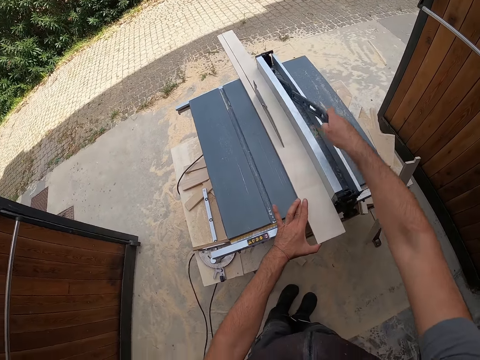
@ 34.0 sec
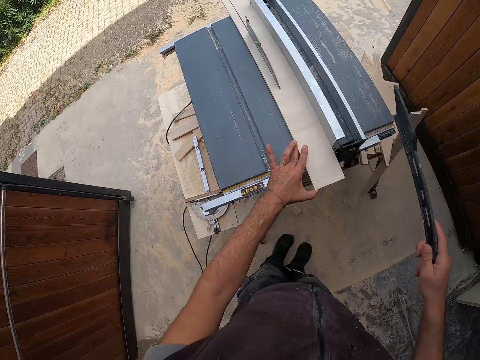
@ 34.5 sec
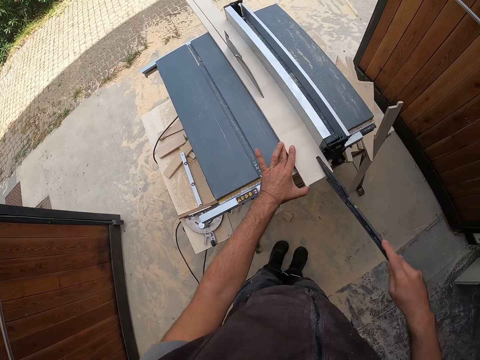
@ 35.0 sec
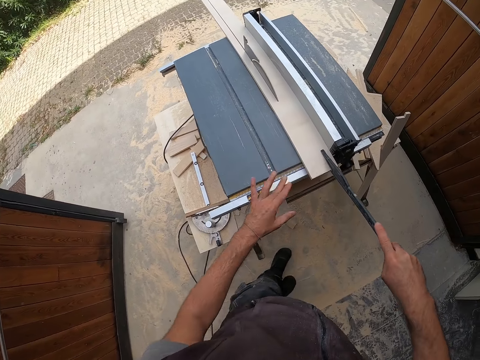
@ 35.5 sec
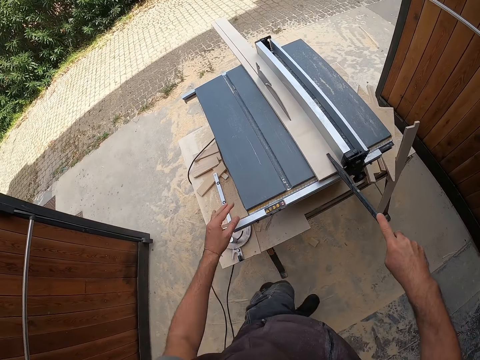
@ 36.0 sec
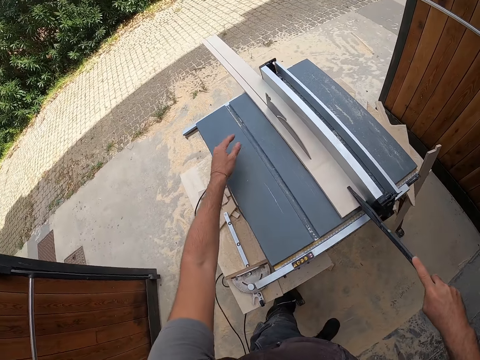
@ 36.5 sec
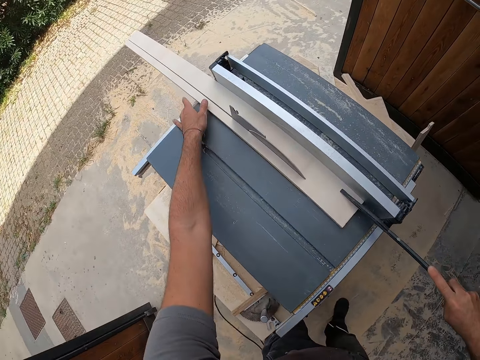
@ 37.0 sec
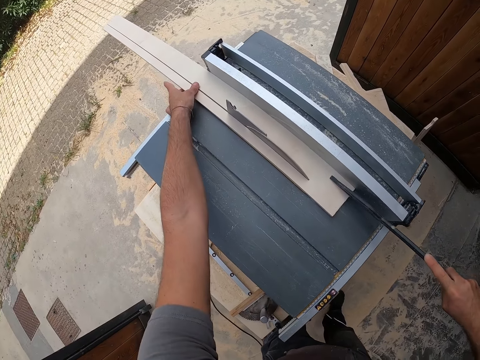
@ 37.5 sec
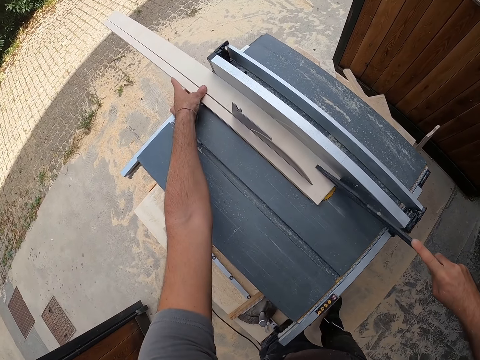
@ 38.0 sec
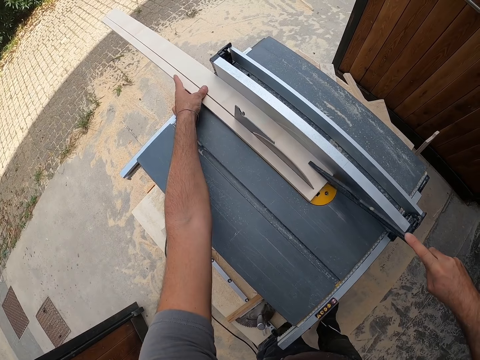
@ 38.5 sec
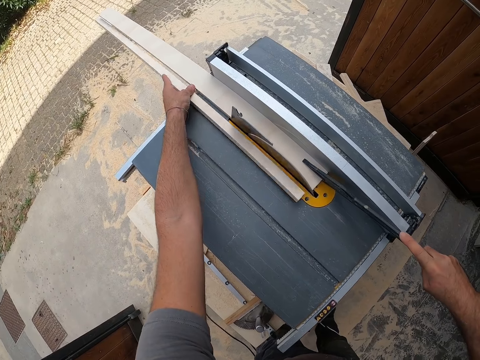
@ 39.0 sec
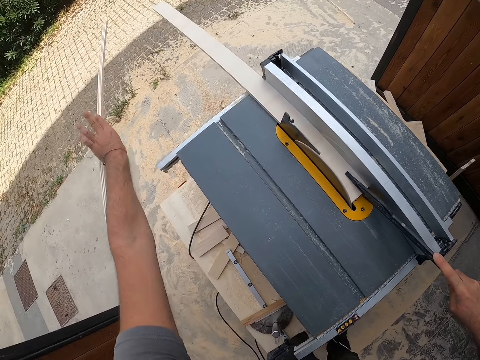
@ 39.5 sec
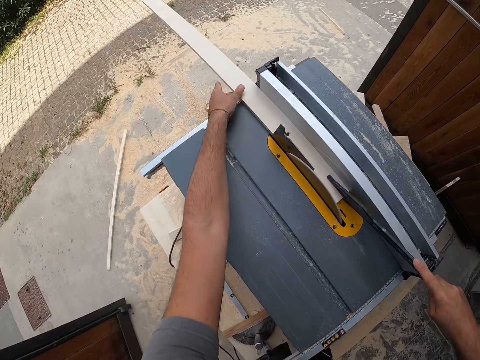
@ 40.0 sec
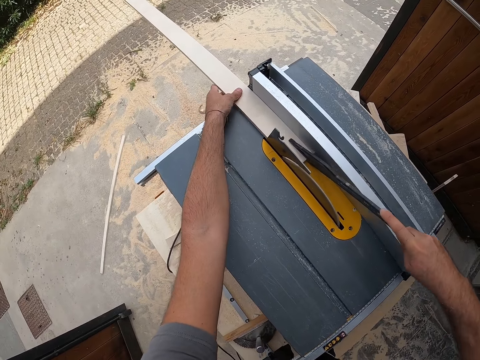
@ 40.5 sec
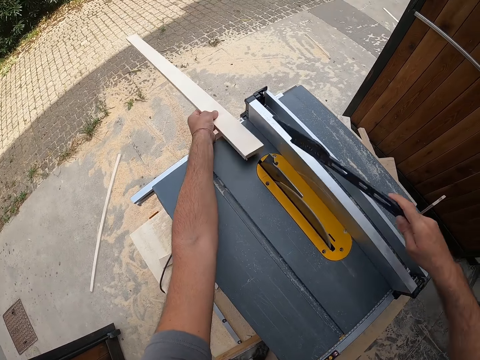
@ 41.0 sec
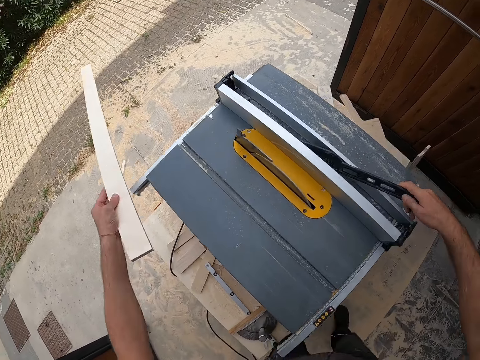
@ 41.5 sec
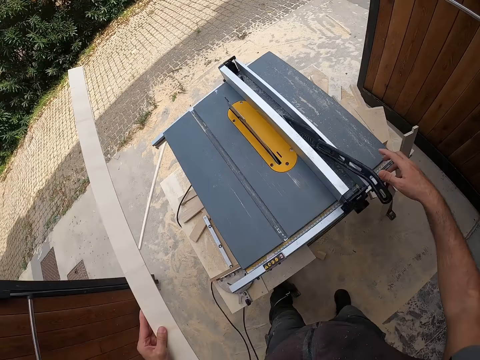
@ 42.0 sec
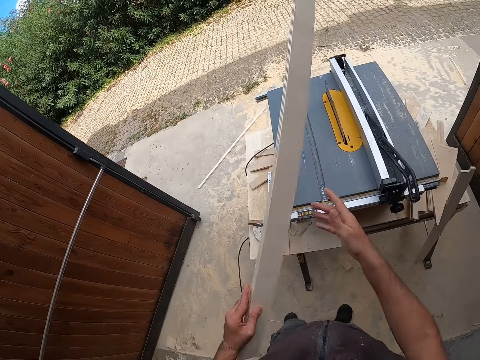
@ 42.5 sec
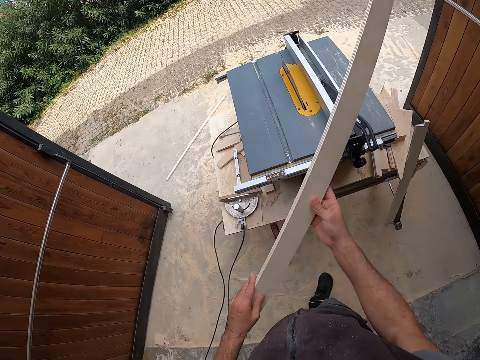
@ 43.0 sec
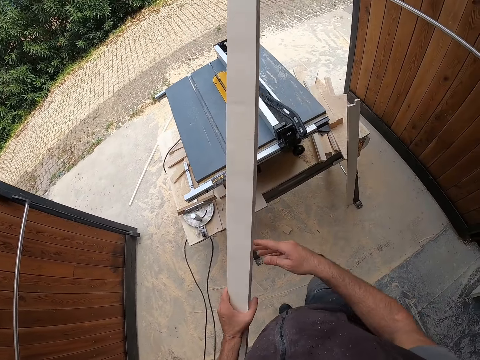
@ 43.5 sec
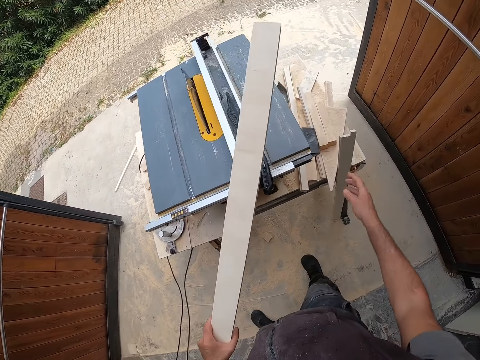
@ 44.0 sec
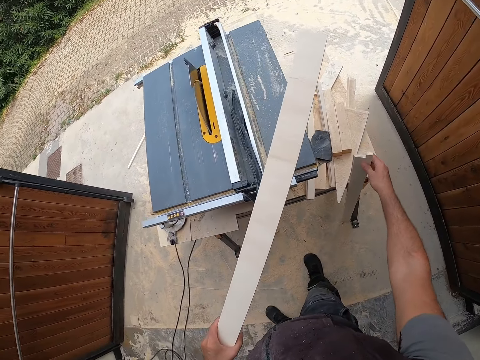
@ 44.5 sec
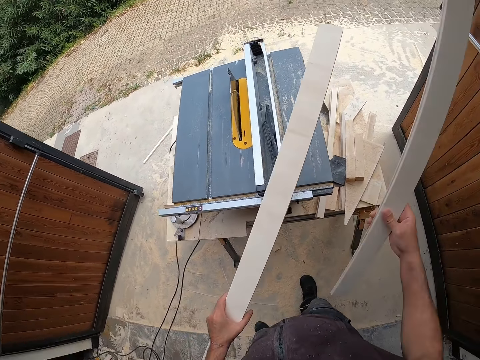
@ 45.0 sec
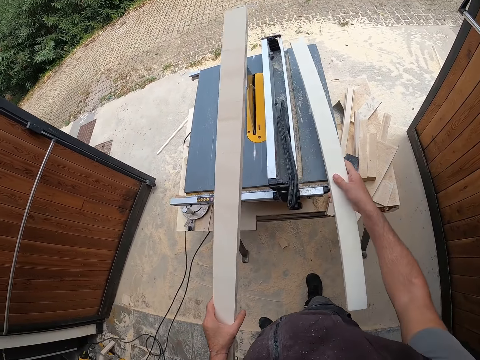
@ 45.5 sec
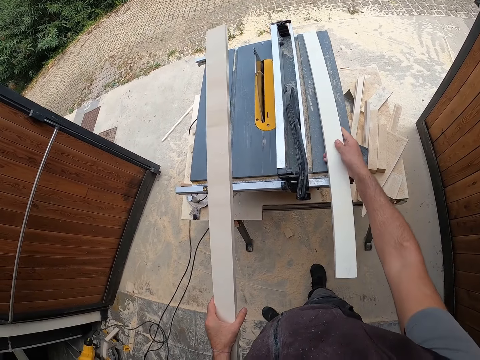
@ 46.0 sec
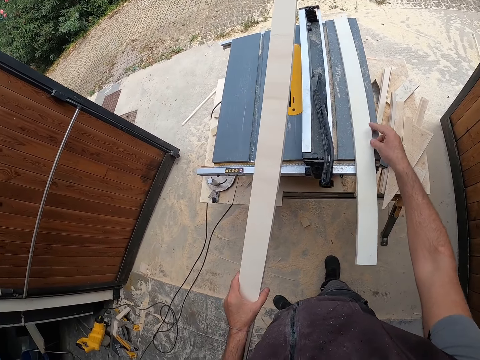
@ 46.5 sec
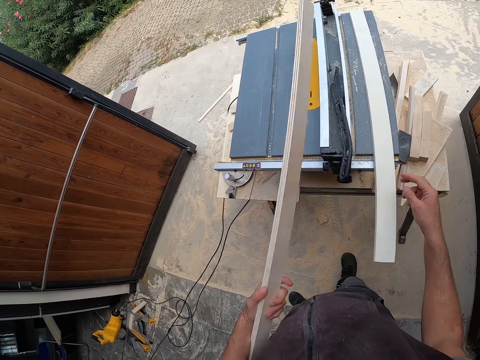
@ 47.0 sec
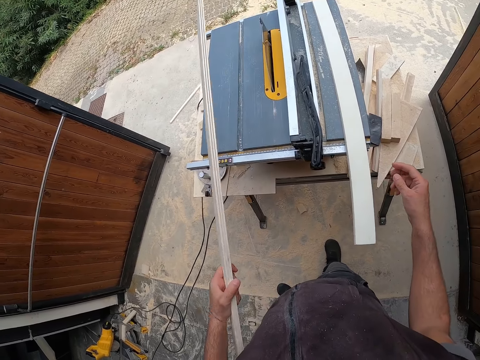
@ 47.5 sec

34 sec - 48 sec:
The camera wearer picks up a blade guard from a rip fence with his right hand. He pushes the piece of wood on the table saw with the blade guard in his right hand. He holds the wood with the left hand. He throws the piece of wood on the floor with his left hand. He holds the wood with the left hand. He picks up the piece of wood on the table top with his left hand and drops the blade guard in the rip fence with his right hand. He holds the saw with the right hand. He holds the piece of wood in his left hand with both hands. He picks up the piece of wood on the floor with his right hand. He places the piece of wood on the table top with his right hand.

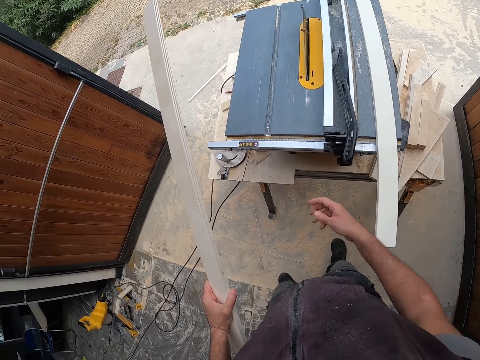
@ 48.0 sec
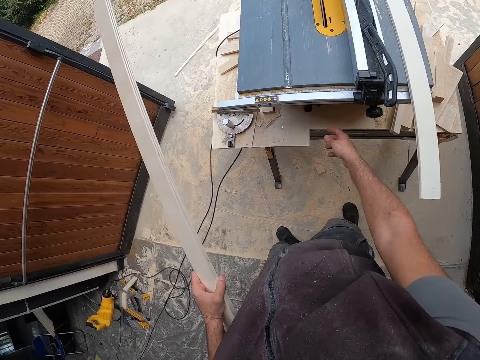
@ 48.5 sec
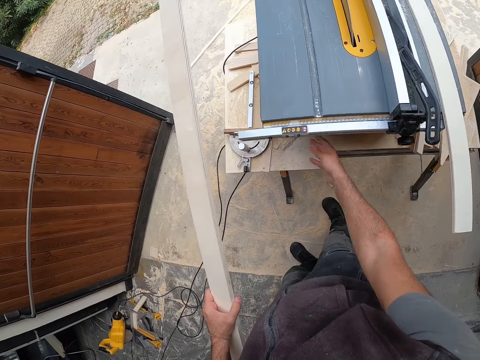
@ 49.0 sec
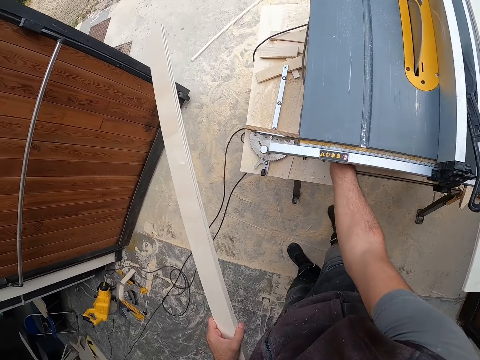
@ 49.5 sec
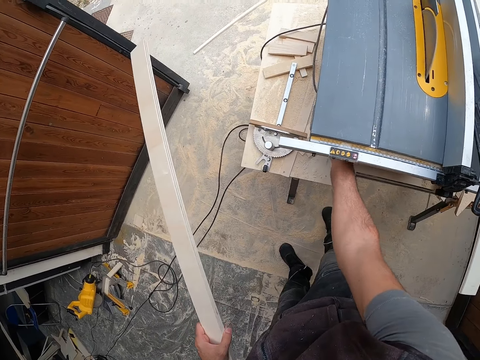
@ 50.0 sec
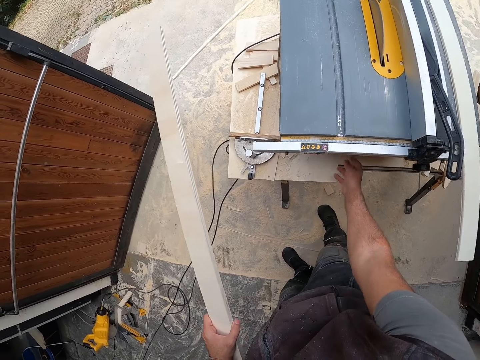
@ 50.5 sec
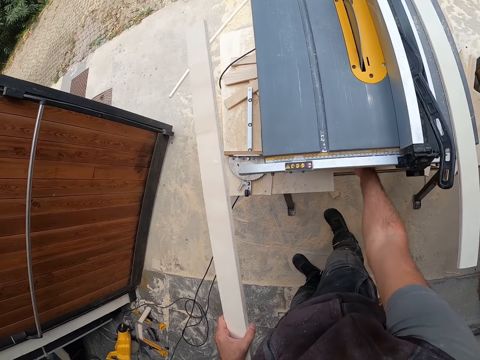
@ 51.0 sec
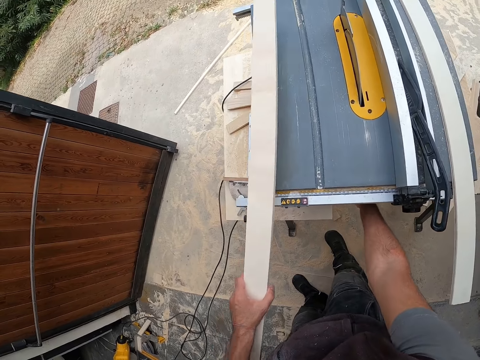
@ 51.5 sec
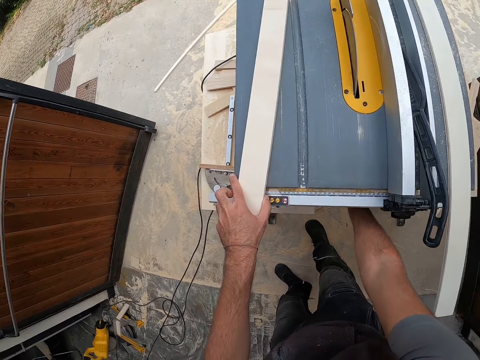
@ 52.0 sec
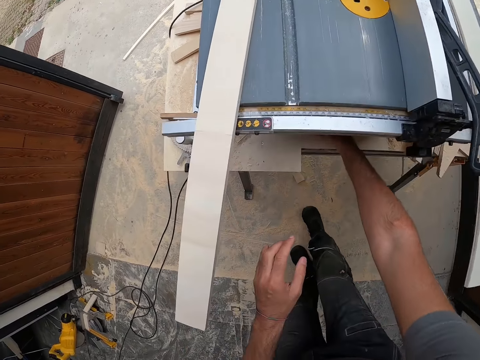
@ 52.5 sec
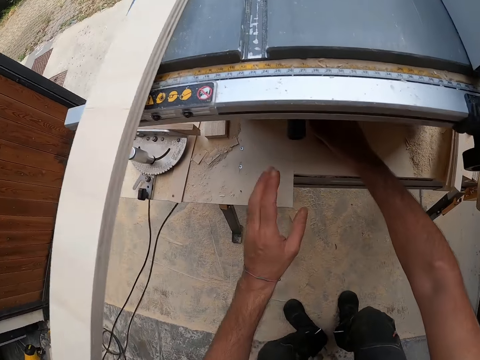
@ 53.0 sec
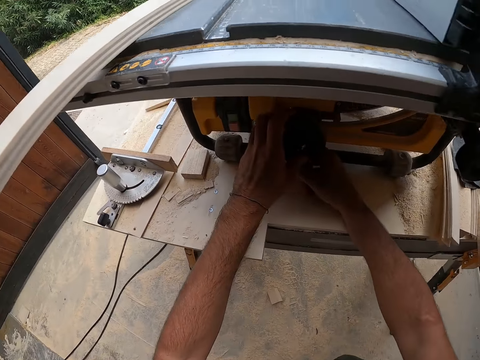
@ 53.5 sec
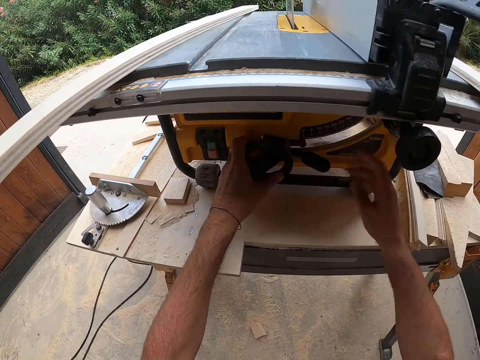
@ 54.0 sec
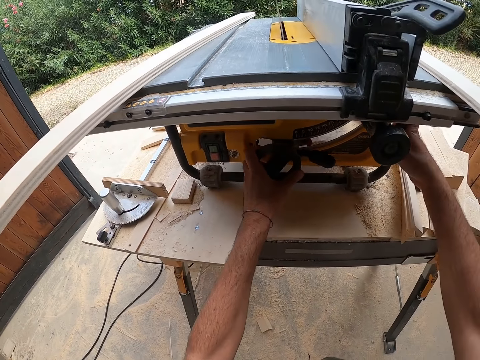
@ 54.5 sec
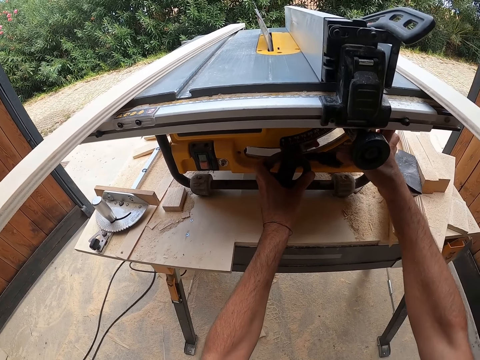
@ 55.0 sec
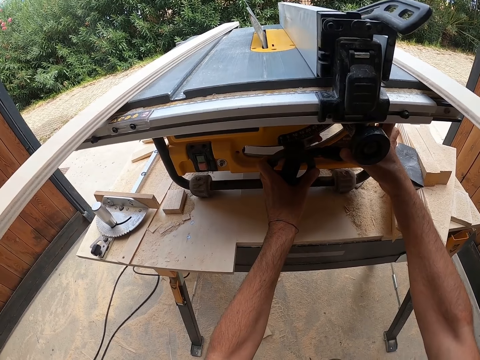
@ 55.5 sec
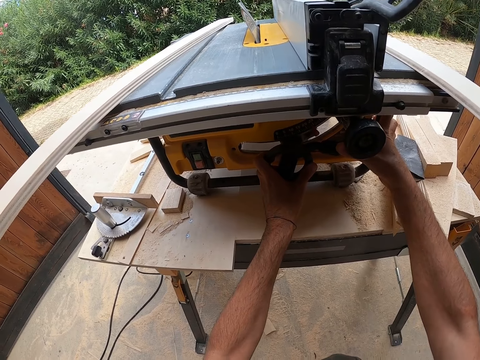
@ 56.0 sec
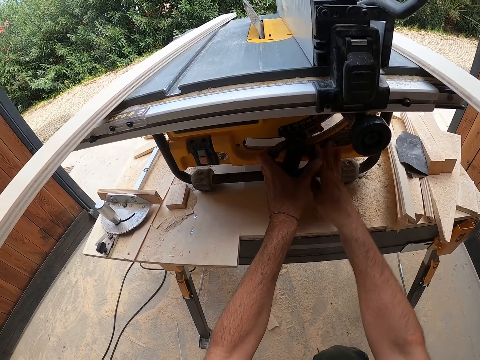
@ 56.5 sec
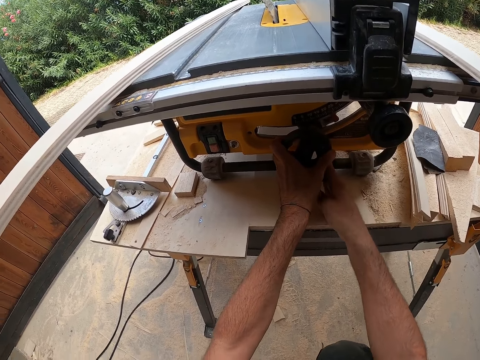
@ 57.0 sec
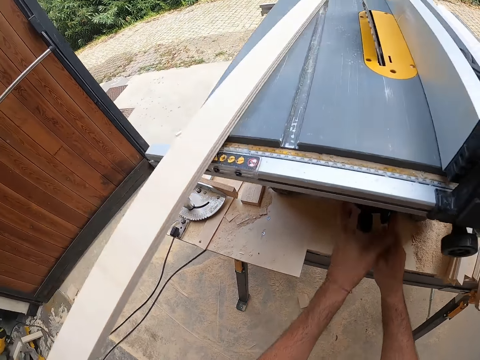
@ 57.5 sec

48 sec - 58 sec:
The camera wearer stares at the wood. He touches the blade height adjustment. He switches on the table saw with his right hand. He places the piece of wood on the table top with his left hand. He moves the blade tilt gauge with his left hand. He tightens the blade tilt handle with his right hand.

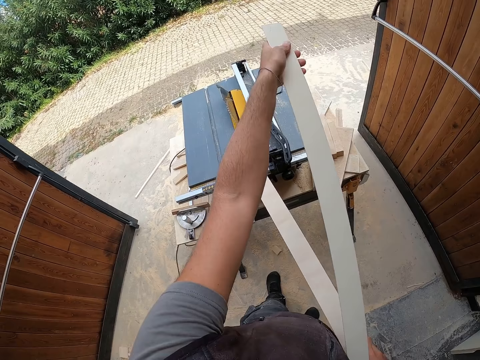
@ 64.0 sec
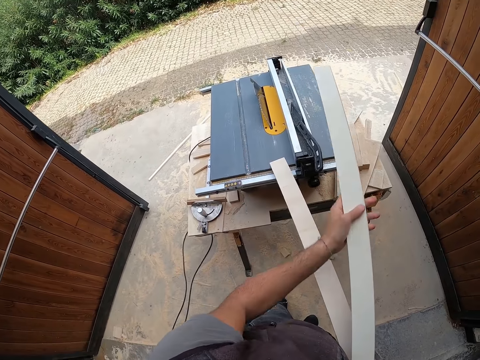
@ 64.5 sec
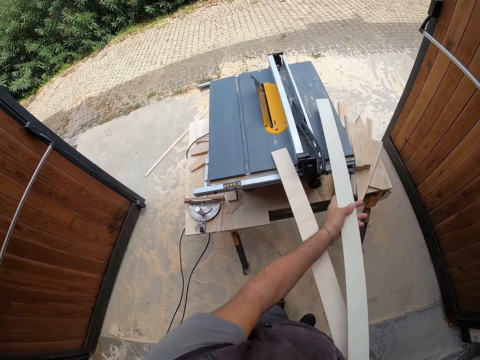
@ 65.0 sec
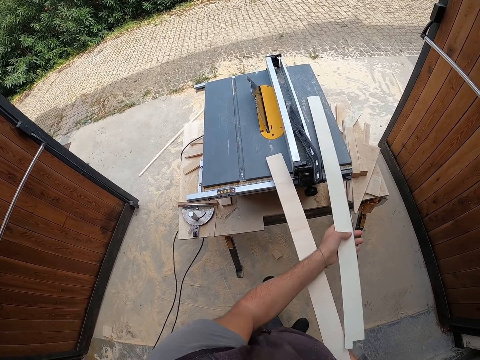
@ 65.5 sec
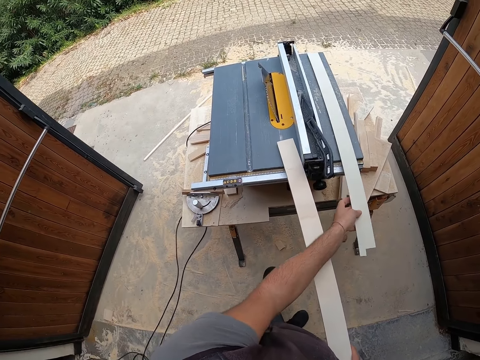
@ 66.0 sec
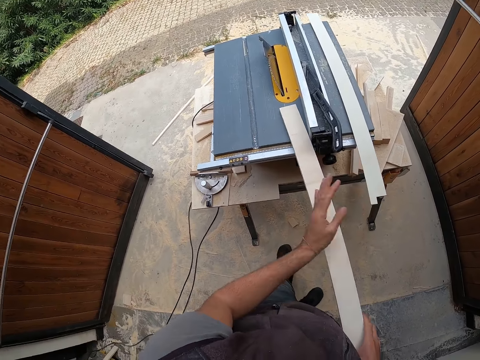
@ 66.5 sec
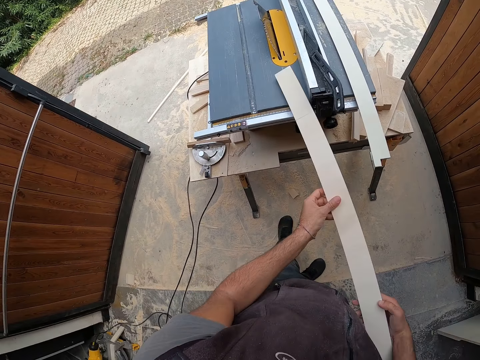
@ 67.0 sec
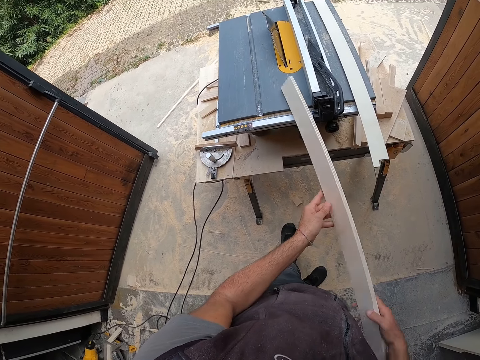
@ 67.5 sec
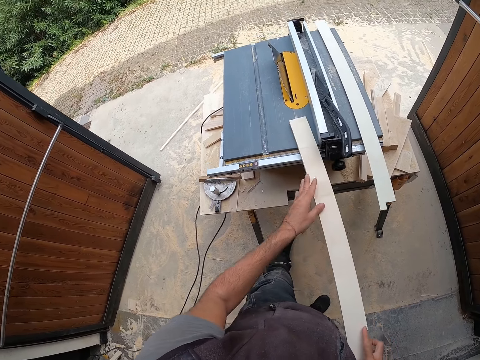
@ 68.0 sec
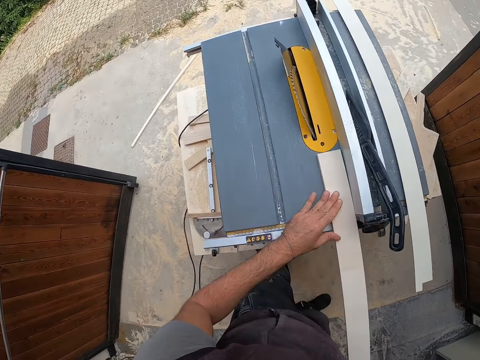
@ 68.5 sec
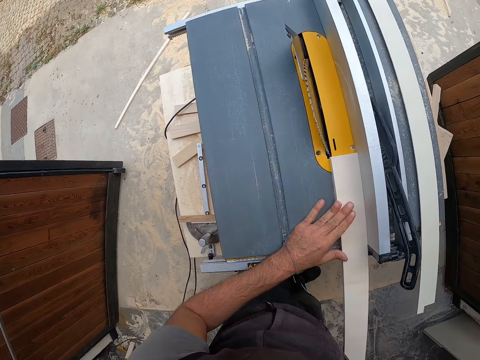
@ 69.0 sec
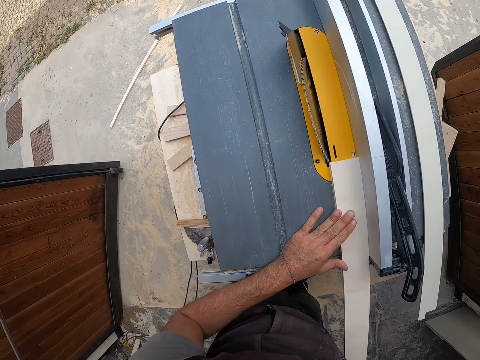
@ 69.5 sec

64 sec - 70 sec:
The camera wearer drops the piece of wood on the table top with his left hand. He holds the piece of wood on the table top with both hands. He stares at the wood. He moves the wood on the table saw.
